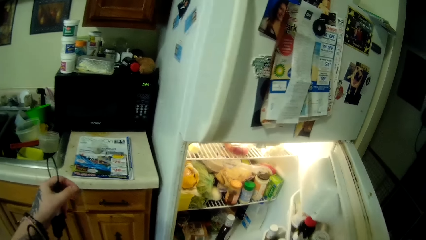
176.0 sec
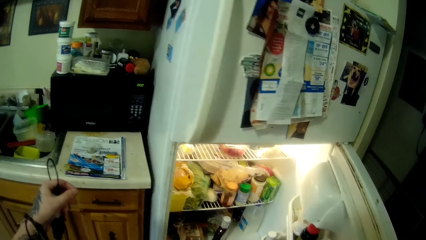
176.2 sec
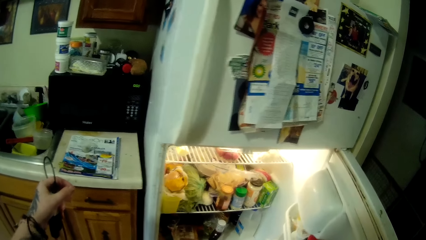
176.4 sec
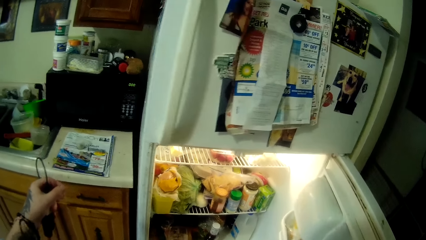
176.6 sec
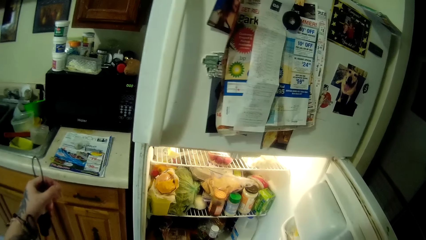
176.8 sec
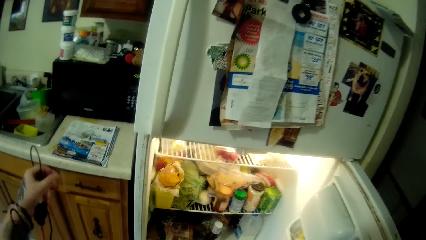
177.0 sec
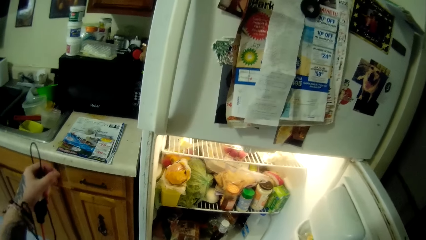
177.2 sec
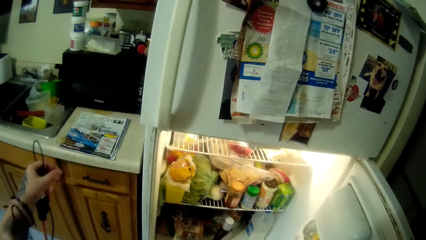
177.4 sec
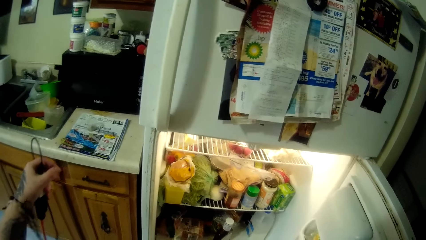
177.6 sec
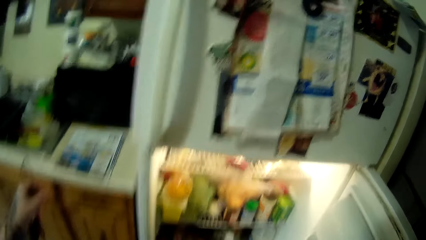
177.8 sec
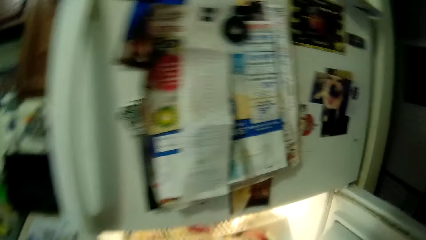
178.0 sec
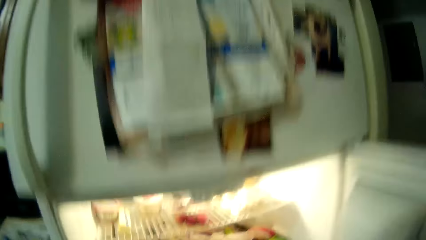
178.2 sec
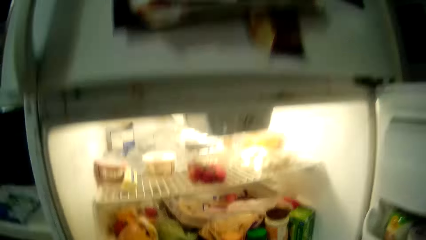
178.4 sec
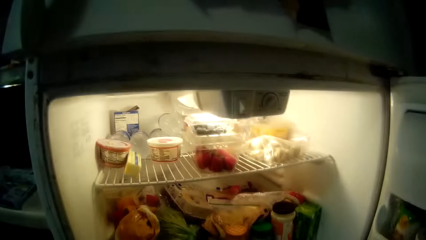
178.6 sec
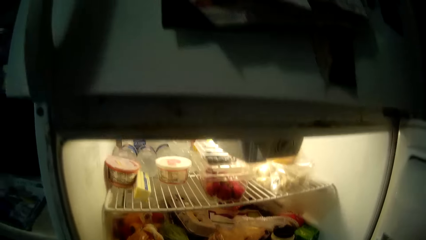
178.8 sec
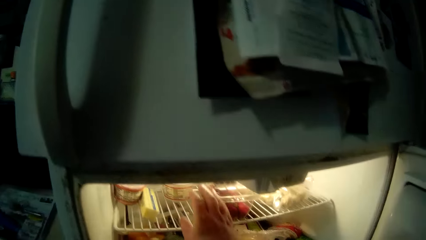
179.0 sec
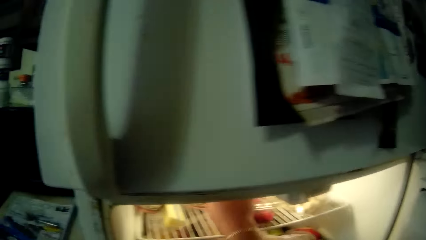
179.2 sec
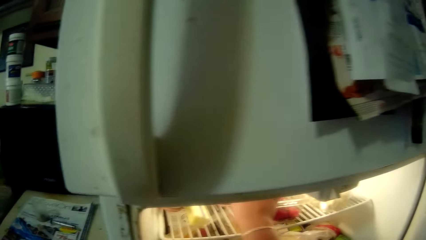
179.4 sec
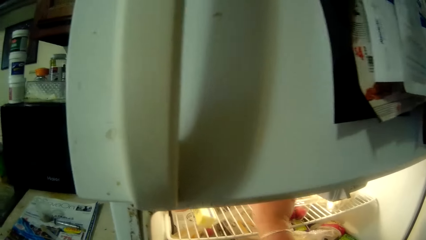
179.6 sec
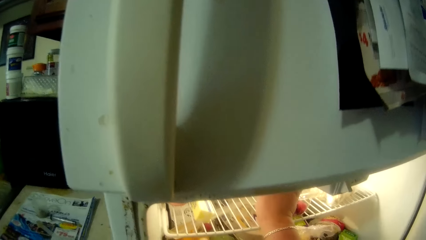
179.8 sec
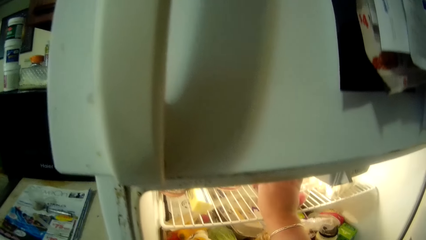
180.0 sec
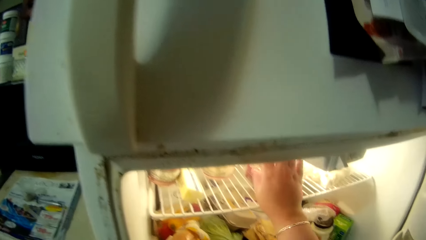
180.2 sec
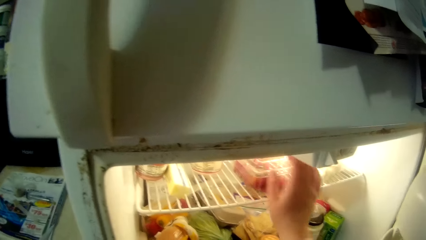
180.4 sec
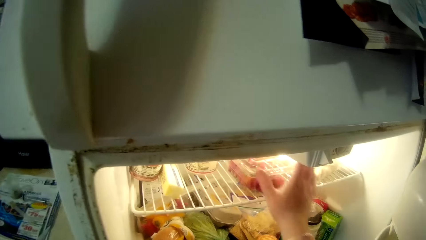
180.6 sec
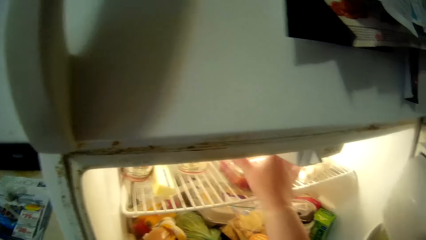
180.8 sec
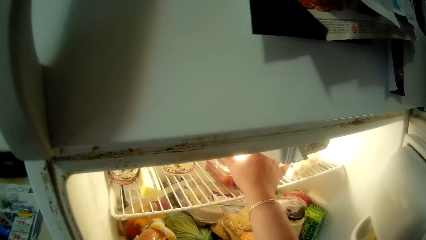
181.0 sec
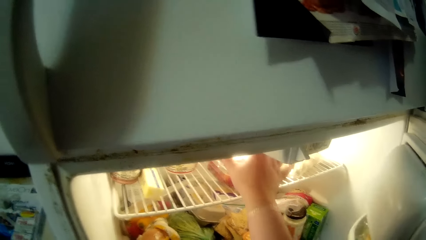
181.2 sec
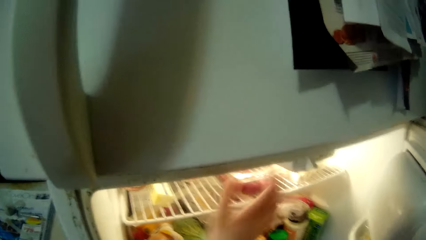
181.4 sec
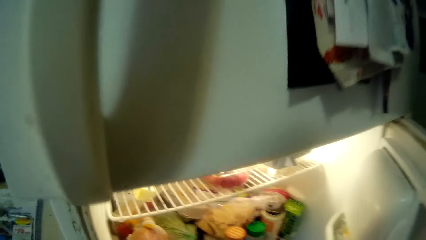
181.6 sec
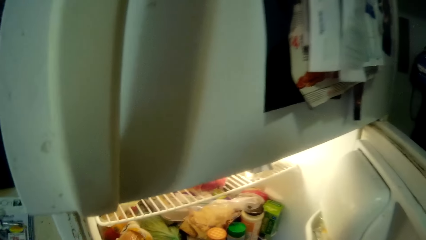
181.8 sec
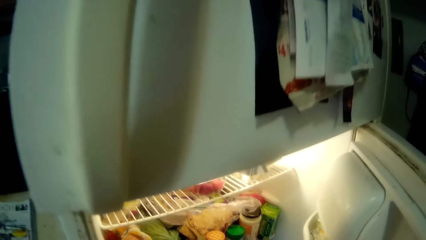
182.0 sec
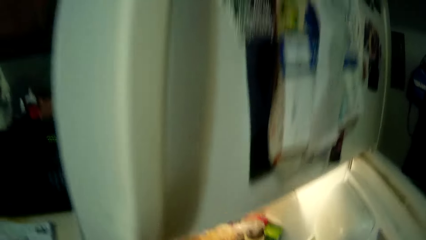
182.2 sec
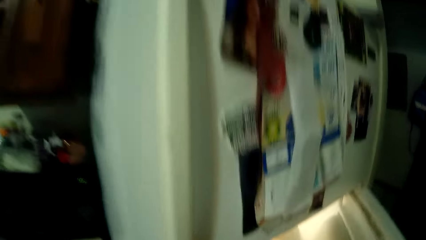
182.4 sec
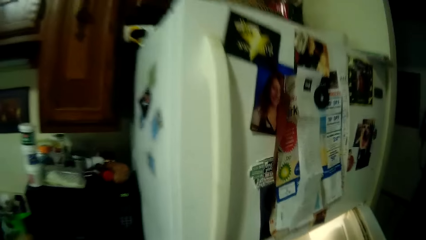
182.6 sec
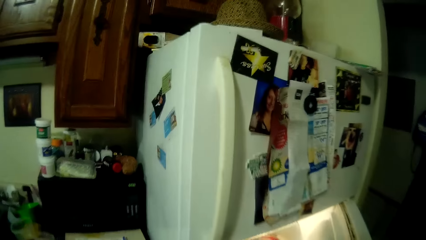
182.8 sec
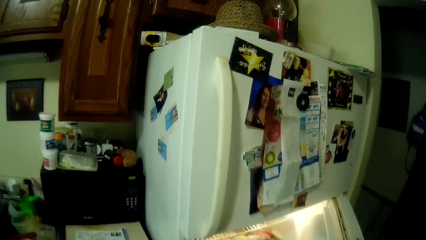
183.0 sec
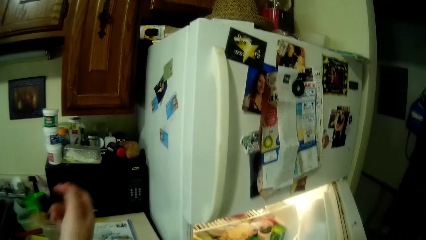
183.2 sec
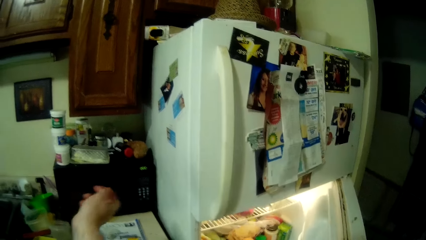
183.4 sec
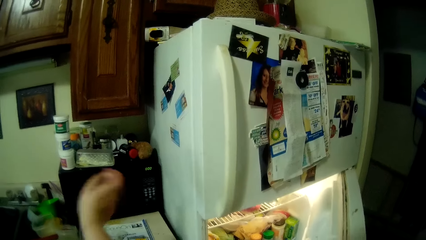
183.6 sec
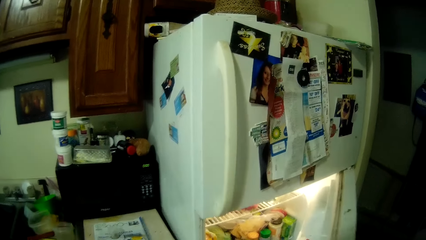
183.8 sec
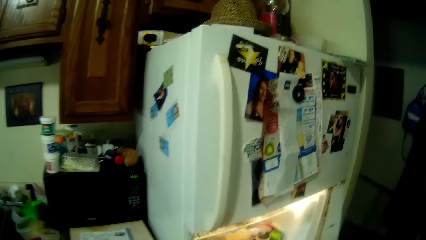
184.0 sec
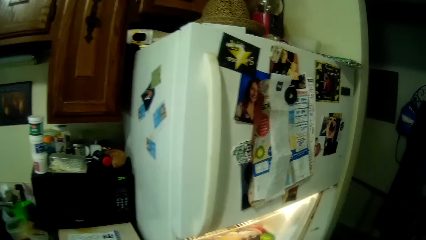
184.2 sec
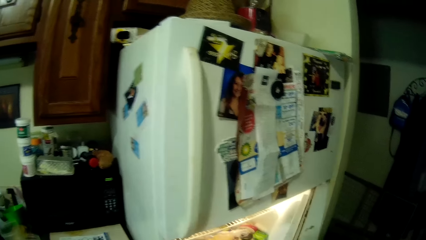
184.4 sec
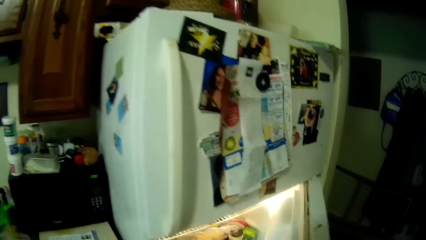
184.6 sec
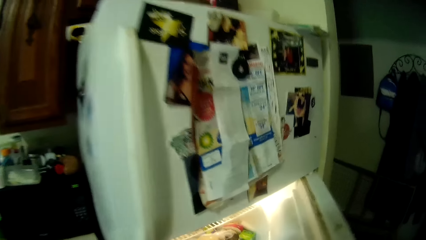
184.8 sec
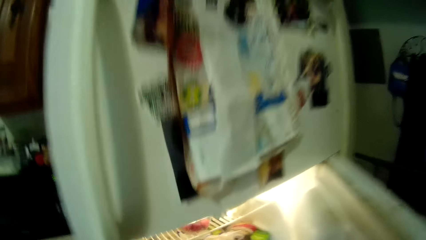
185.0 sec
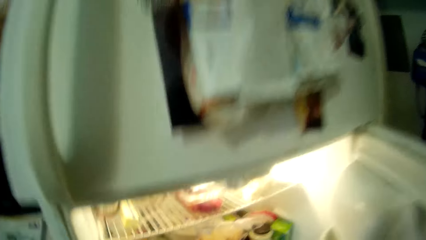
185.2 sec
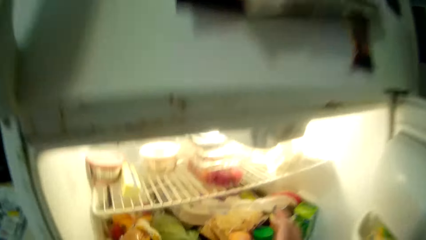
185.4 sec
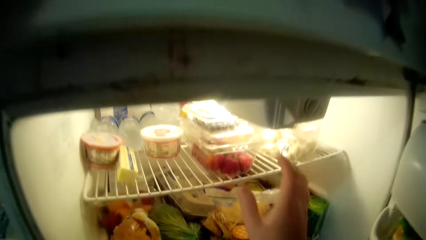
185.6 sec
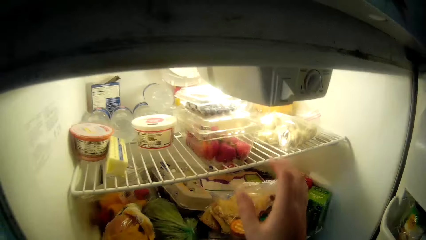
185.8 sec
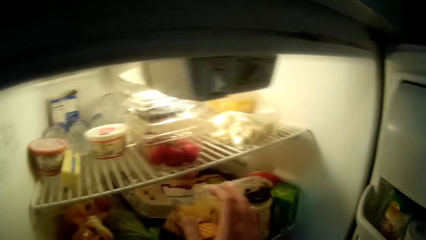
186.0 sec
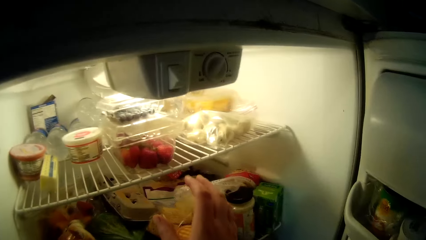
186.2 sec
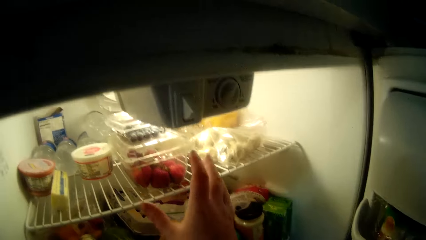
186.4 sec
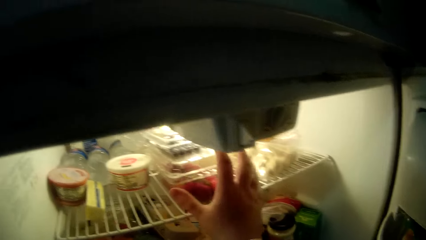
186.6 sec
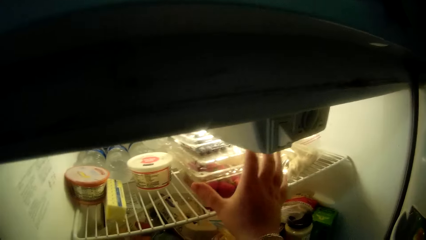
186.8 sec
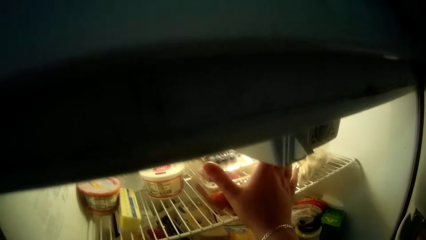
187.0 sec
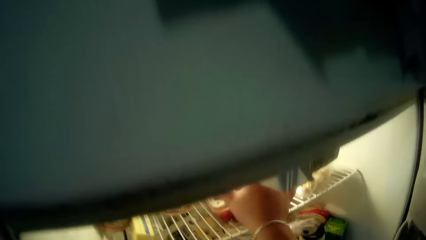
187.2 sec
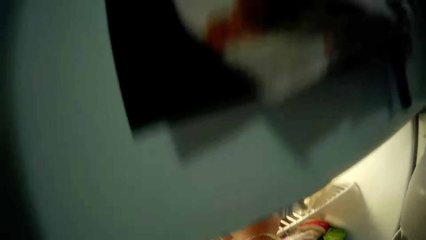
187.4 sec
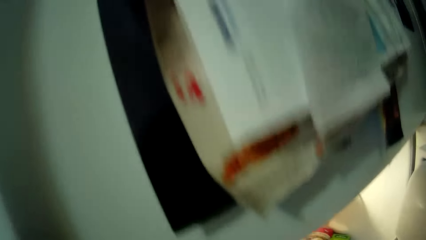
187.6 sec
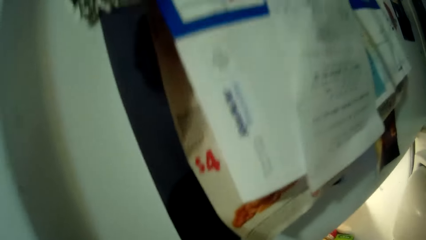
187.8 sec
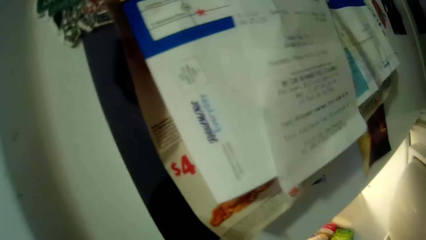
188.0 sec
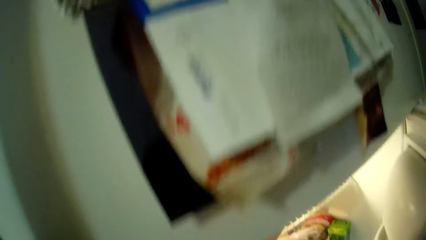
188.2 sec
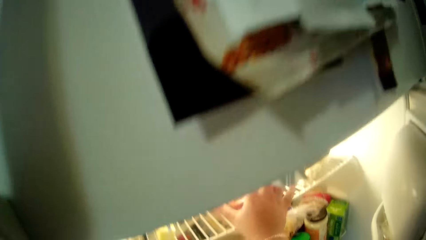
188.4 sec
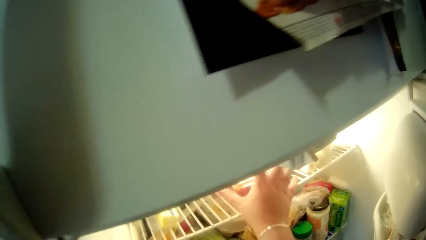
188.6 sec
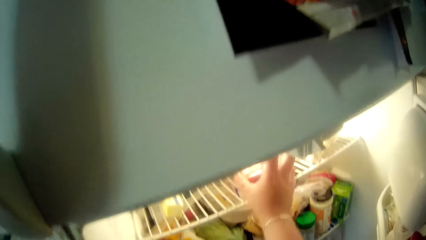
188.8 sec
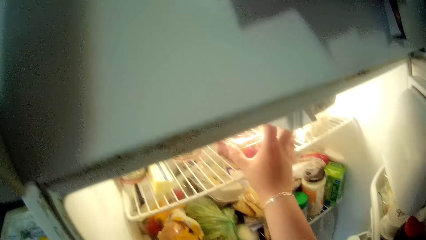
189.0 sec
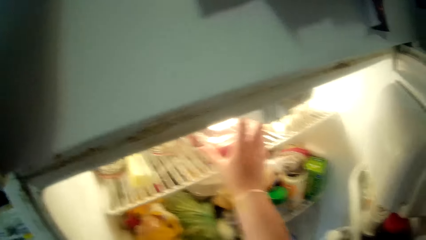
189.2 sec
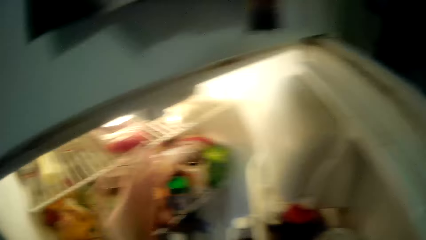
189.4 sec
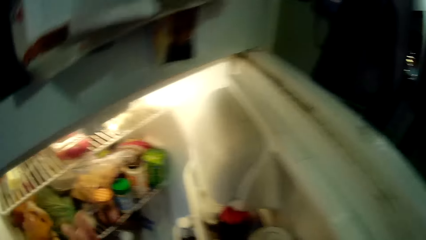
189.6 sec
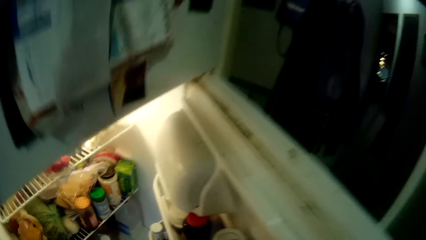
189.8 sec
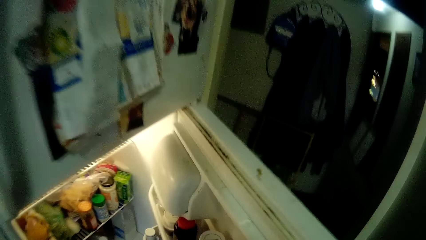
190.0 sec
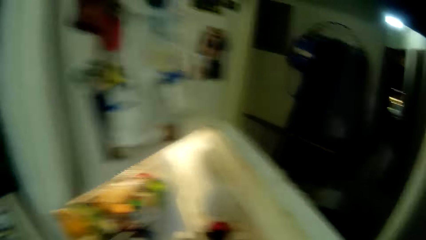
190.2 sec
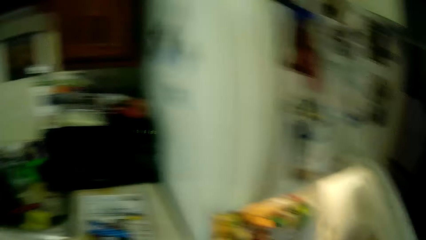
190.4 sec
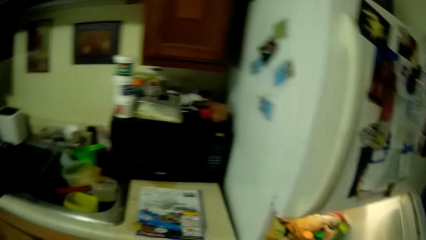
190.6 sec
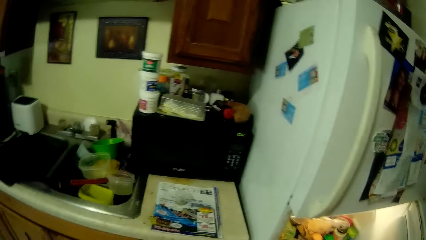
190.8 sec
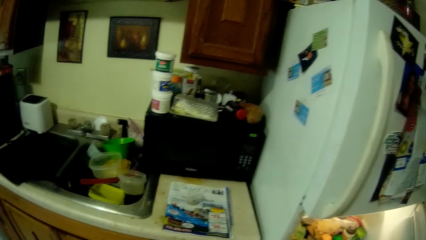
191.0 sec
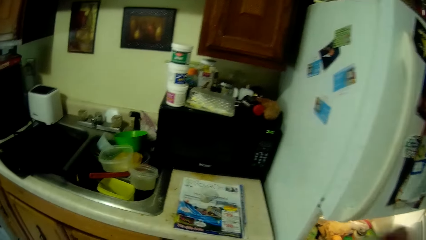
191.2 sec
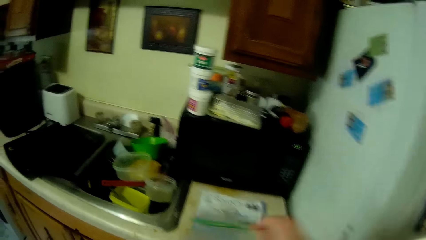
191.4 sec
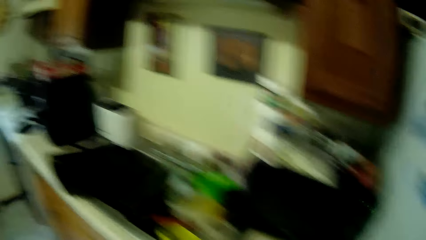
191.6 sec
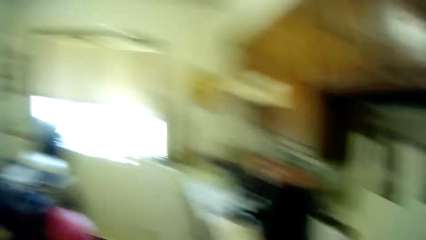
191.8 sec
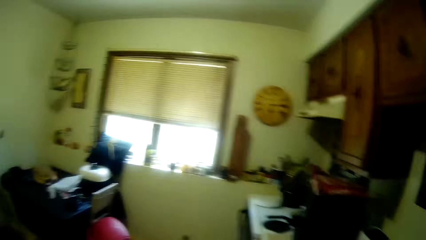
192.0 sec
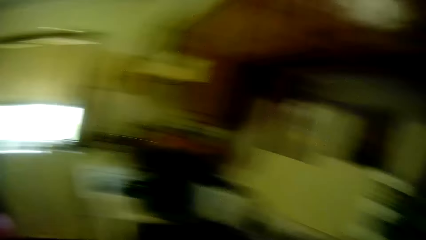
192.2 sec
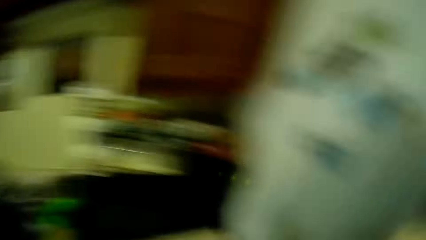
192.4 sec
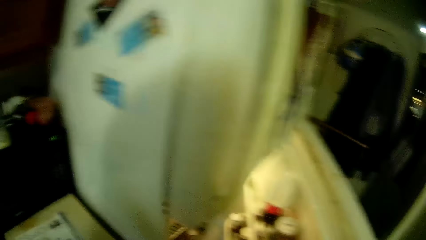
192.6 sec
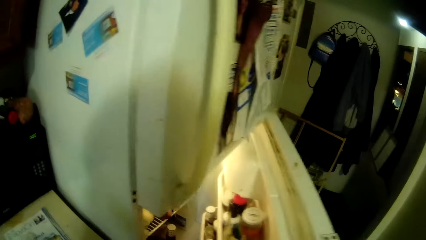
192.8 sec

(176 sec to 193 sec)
The camera wearer looks into the fridge. They touch a food container or plastic container. They move a hand away from the food container. They move around. They stretch a hand. They touch the fridge. They move a hand into the fridge. They touch the plastic container. They hold the food container. They move away from the food container. They look around.
